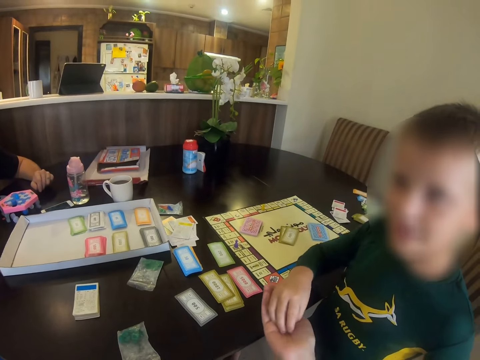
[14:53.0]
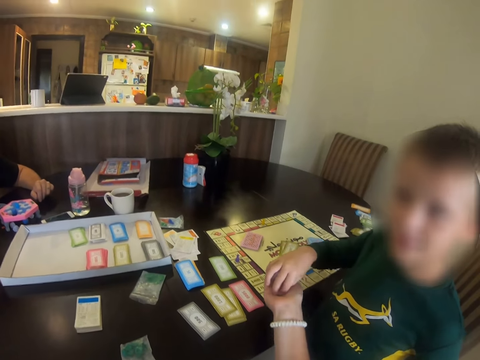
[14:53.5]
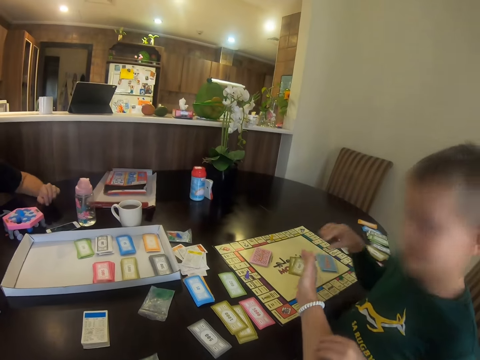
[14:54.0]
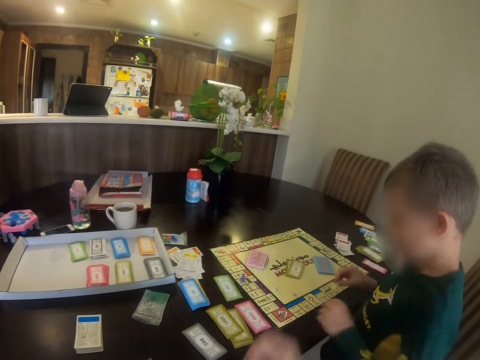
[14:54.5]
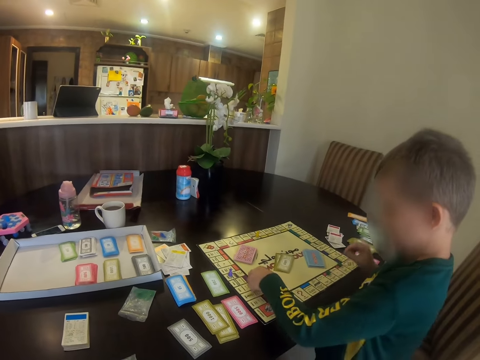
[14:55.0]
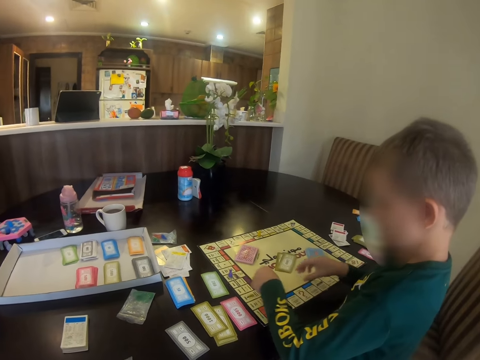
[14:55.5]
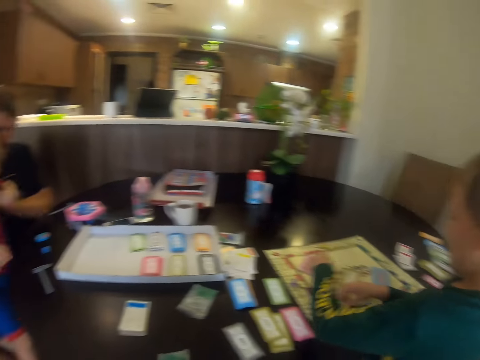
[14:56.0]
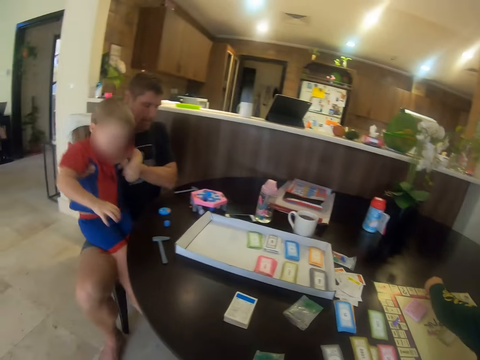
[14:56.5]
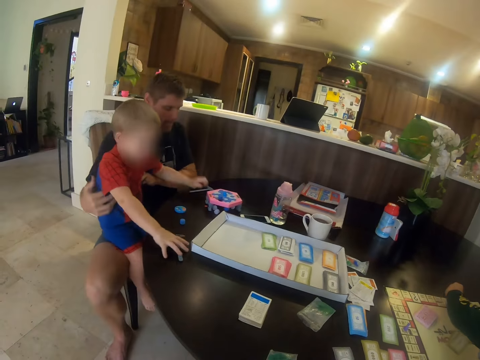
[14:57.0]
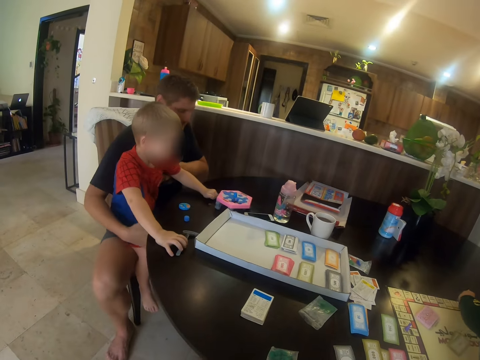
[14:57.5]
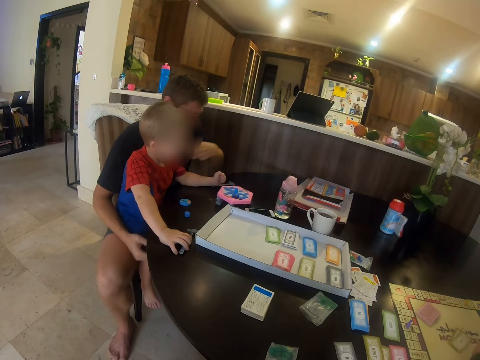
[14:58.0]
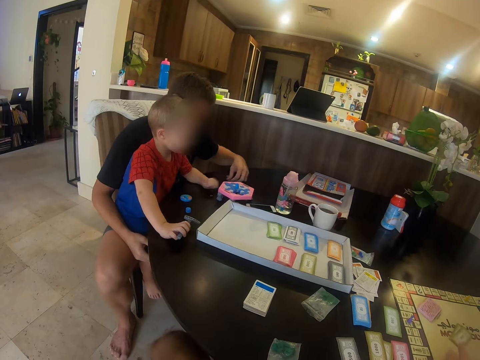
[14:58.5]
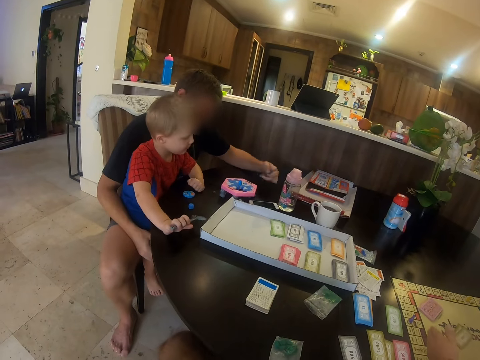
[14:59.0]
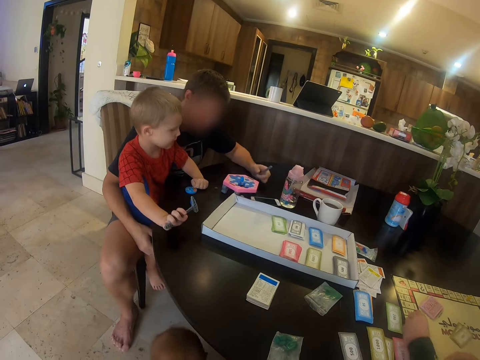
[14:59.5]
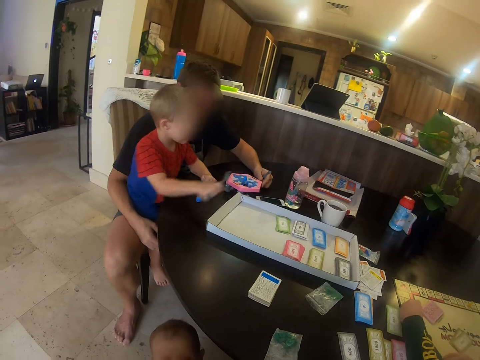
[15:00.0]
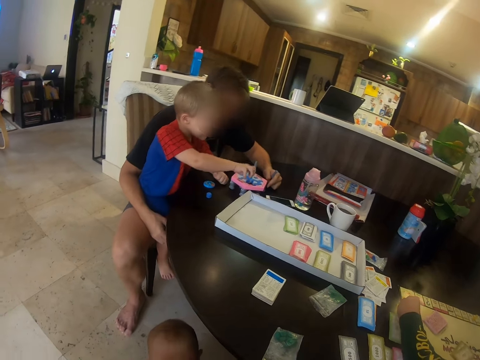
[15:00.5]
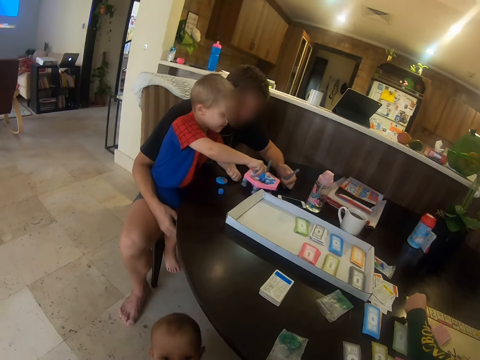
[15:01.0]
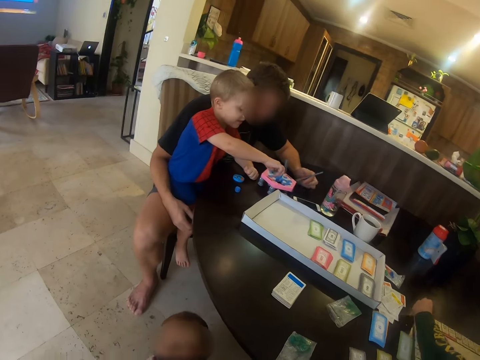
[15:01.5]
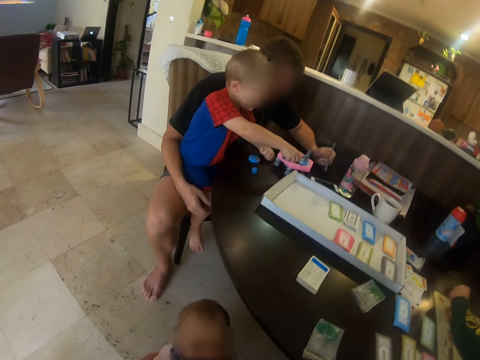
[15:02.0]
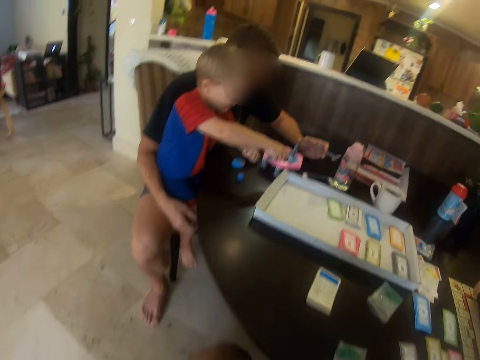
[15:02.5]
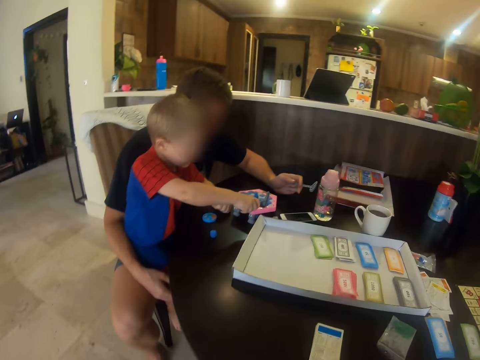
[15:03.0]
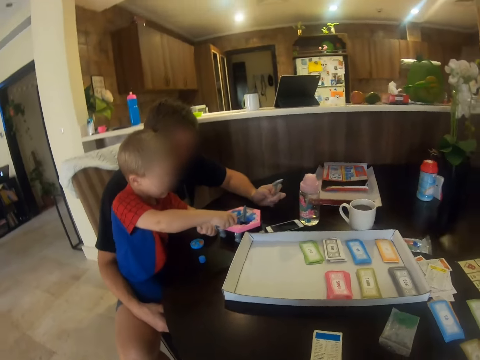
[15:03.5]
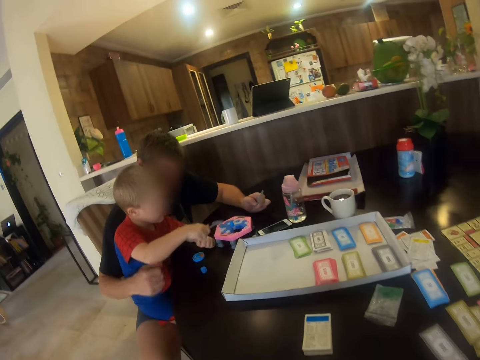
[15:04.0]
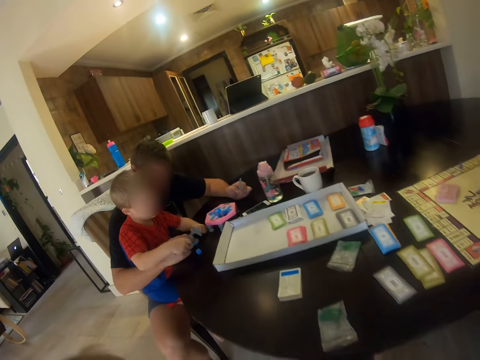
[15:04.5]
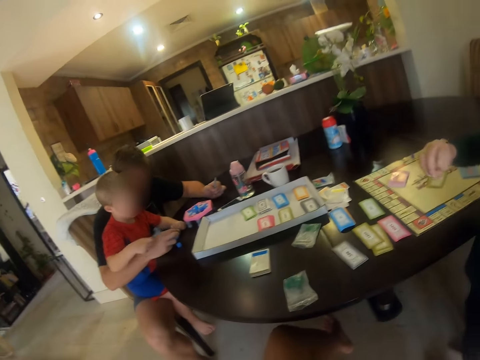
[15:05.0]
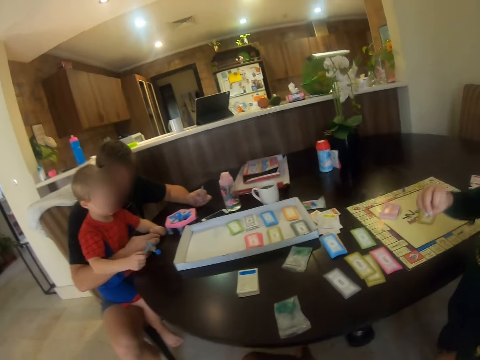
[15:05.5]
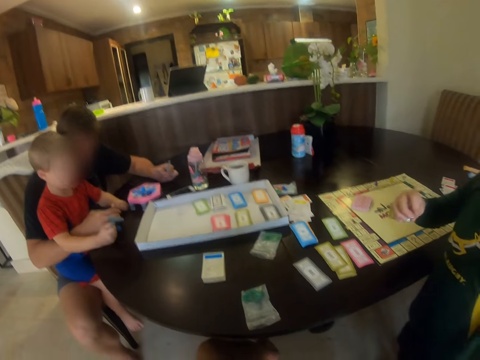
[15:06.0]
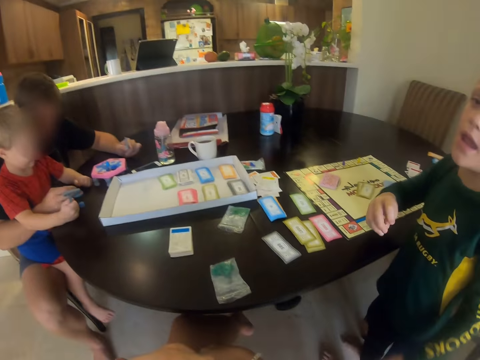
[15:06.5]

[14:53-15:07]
A child hands the card to the camera wearer. The camera wearer throws something on the chart. They place the meeple in the board. A man carries another child. The other child holds a hammer. The other child holds a table. The man holds the hammer. The other child holds the hammer.

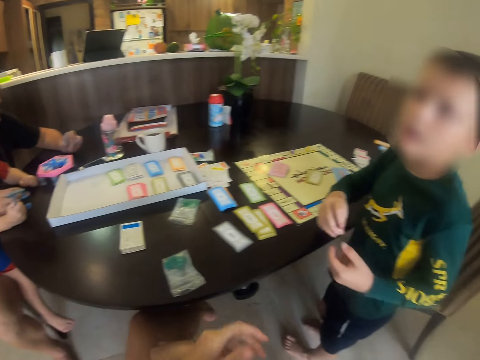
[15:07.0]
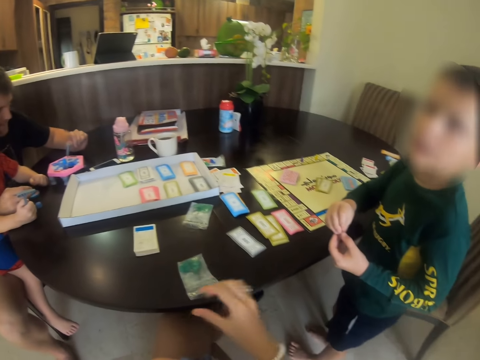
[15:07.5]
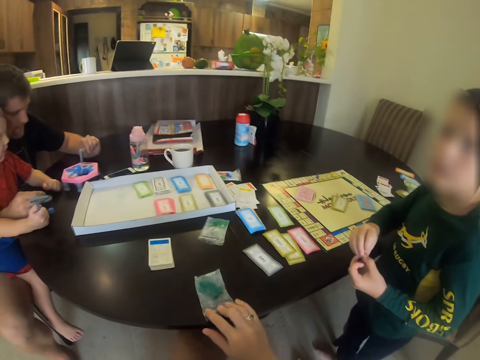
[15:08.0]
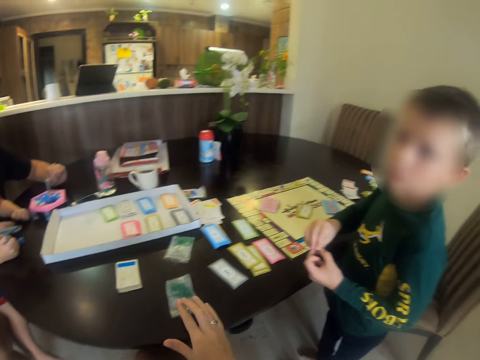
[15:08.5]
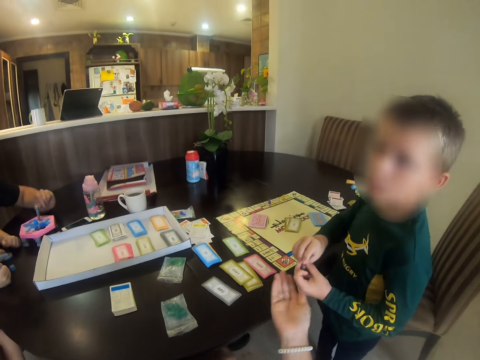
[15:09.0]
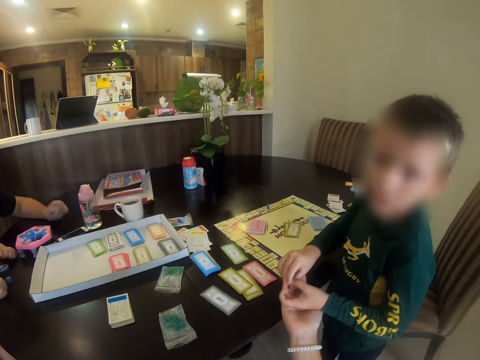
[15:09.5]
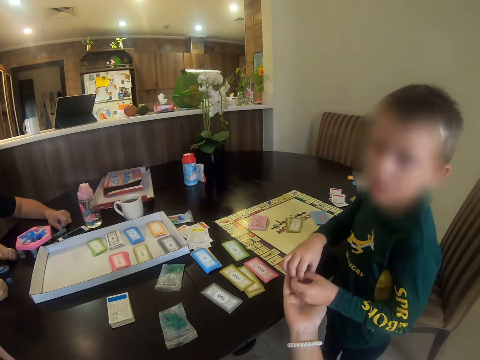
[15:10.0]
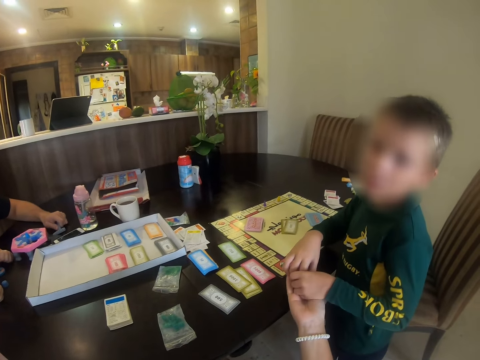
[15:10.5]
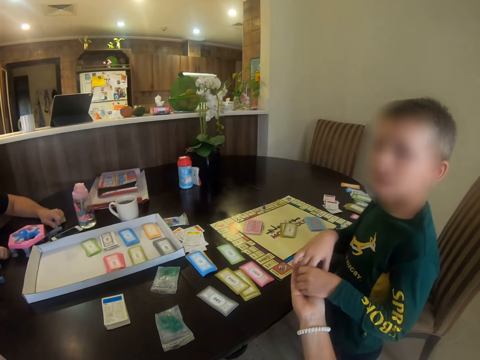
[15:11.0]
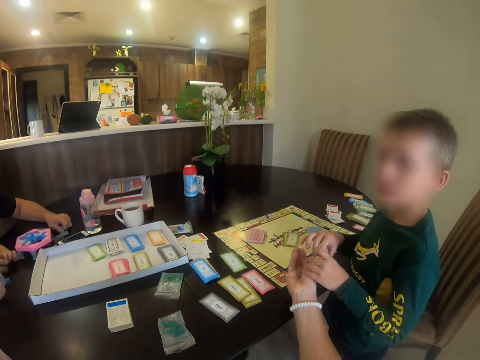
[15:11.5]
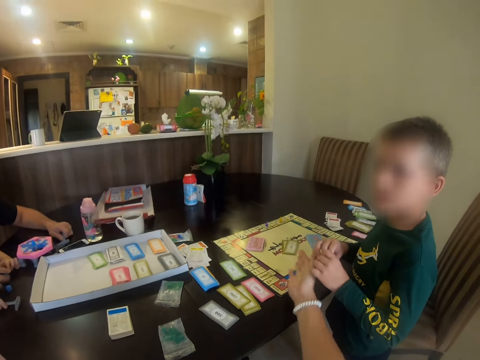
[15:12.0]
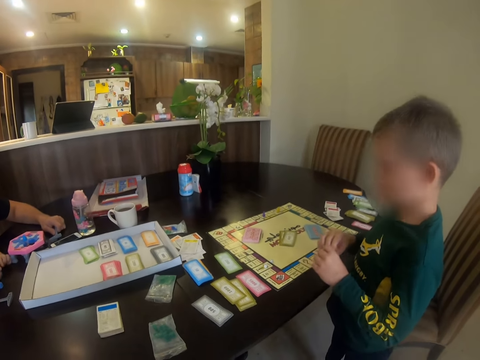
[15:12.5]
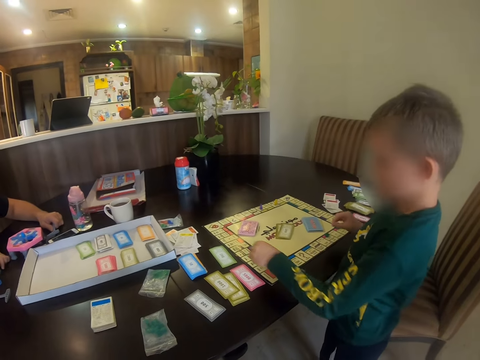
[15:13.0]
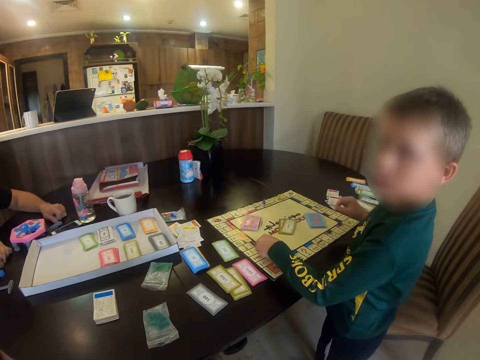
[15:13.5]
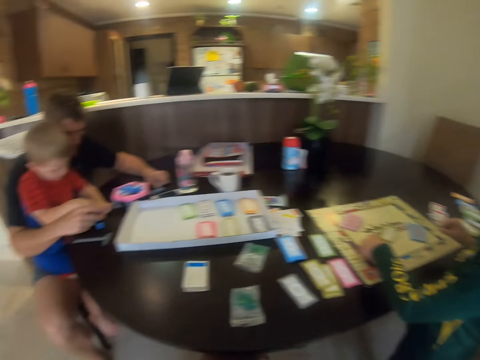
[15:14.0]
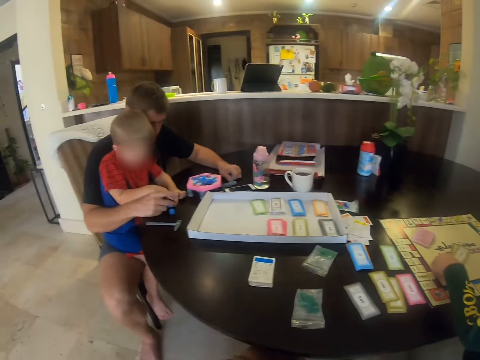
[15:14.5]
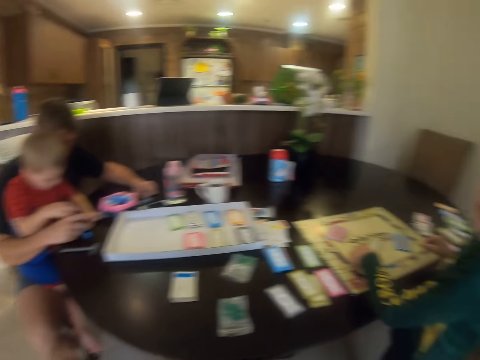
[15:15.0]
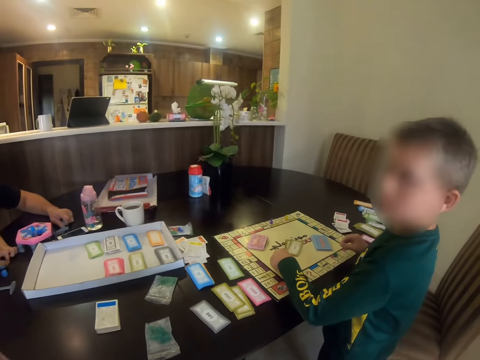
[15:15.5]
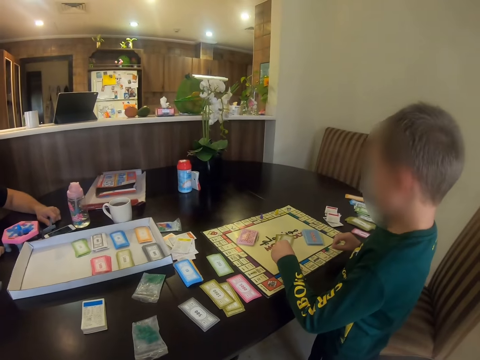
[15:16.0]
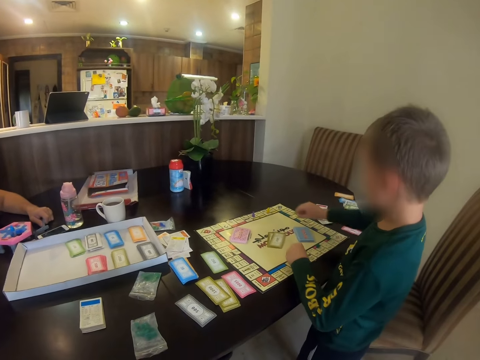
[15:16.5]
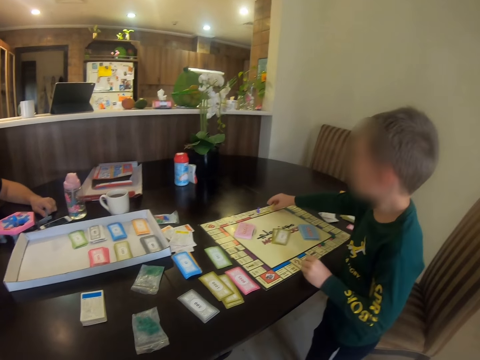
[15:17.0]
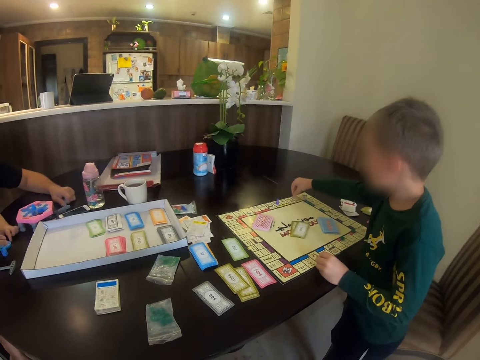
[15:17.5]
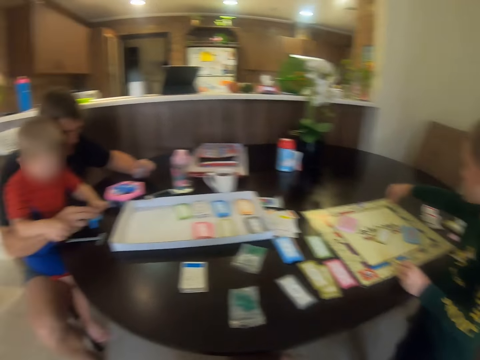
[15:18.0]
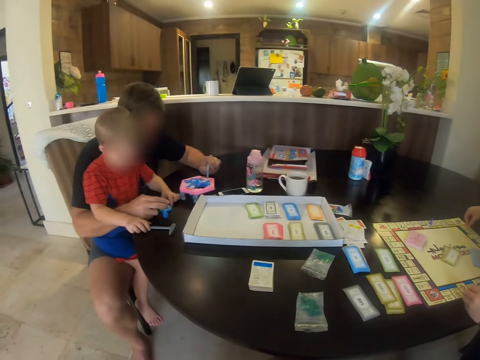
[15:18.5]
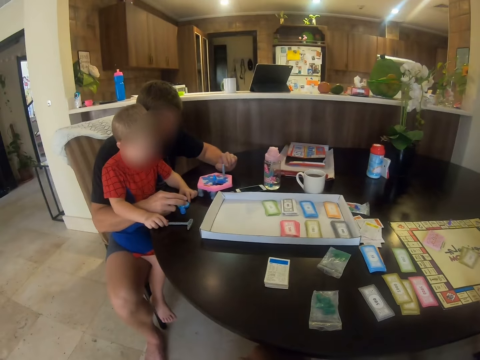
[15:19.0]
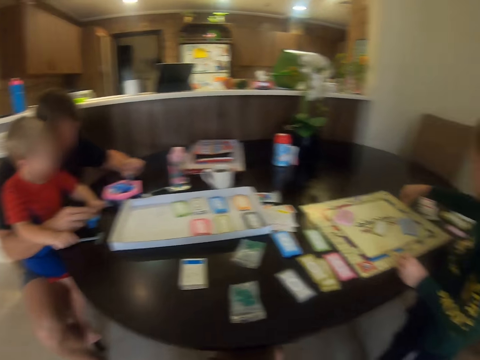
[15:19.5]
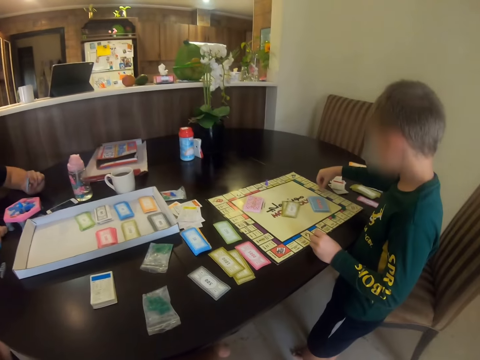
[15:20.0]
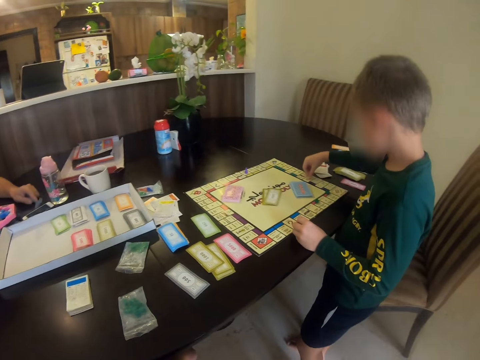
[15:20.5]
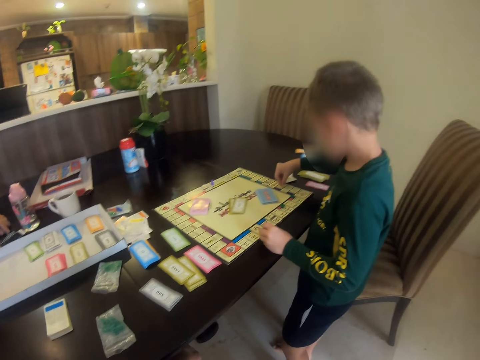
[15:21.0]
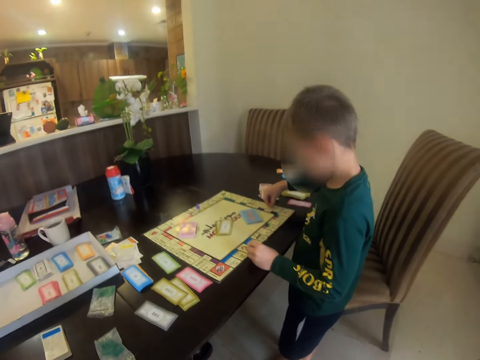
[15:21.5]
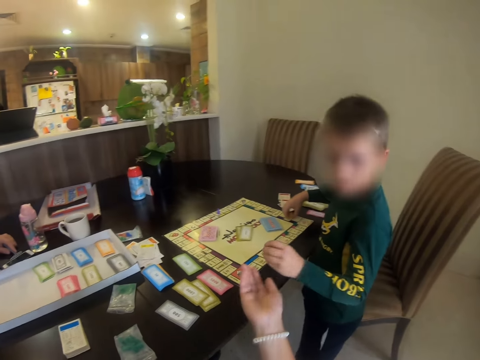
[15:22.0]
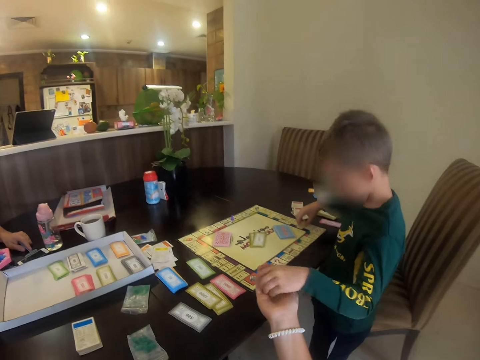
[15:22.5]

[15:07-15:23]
The camera wearer pulls a nylon and touches a card in the table. They pick a meeple from a child. The child gives something to the camera wearer. The camera wearer throws the object. They put the meeple in the board. The child picks a card. The child picks the meeple in the board. The child moves something. The camera wearer moves the meeple in the board.
